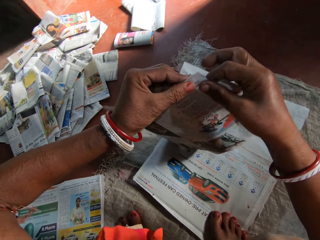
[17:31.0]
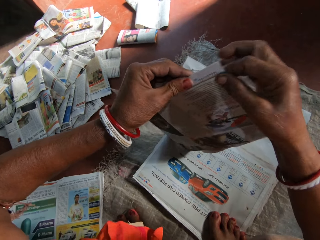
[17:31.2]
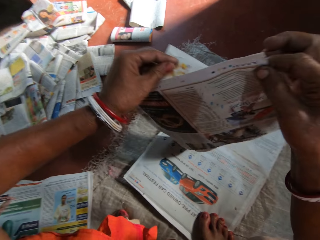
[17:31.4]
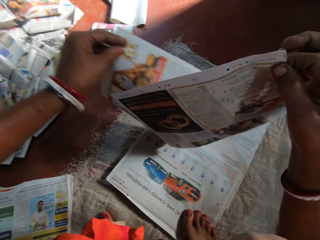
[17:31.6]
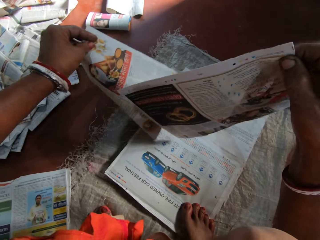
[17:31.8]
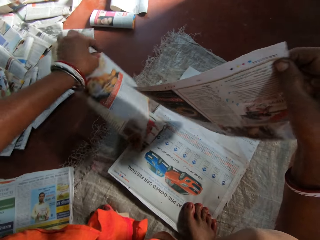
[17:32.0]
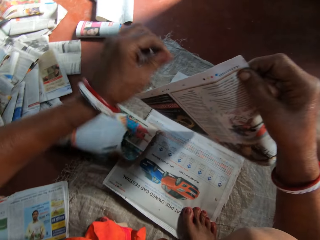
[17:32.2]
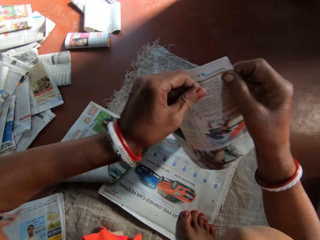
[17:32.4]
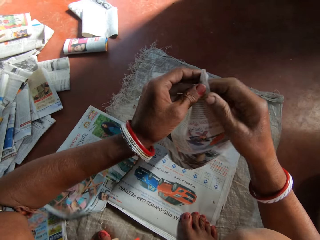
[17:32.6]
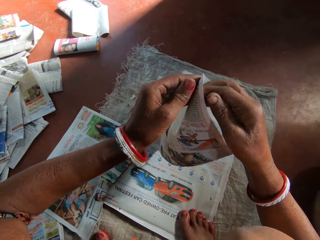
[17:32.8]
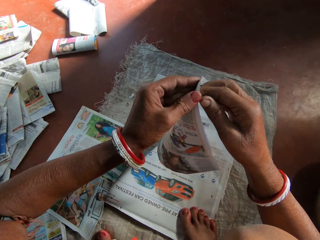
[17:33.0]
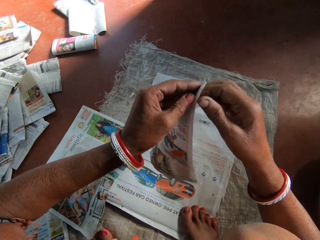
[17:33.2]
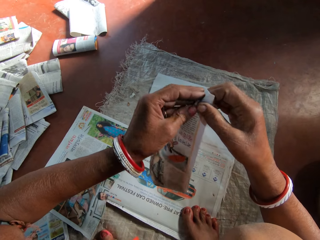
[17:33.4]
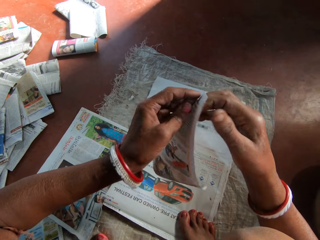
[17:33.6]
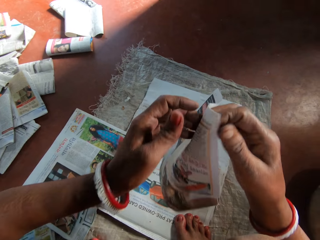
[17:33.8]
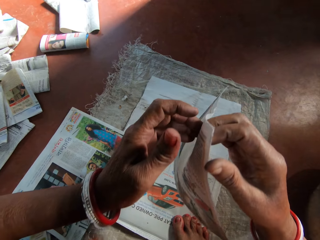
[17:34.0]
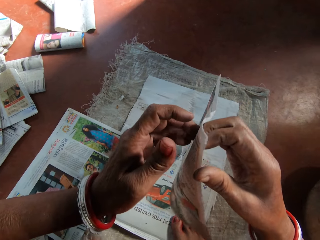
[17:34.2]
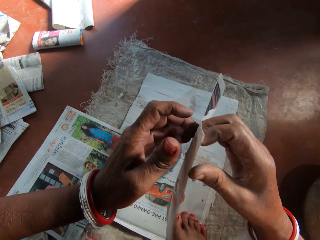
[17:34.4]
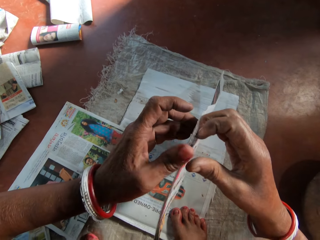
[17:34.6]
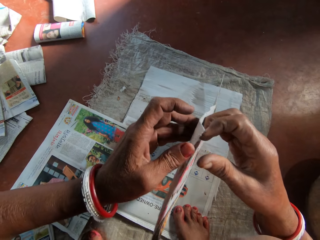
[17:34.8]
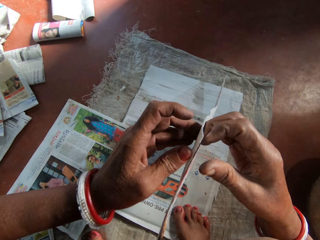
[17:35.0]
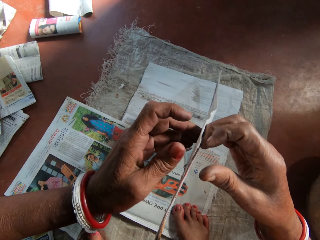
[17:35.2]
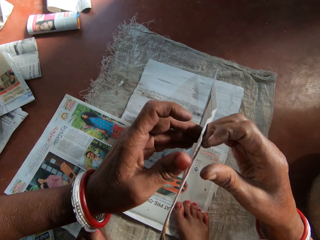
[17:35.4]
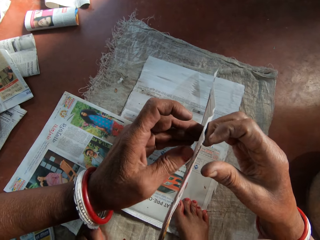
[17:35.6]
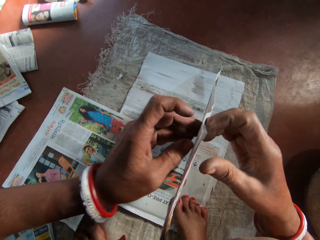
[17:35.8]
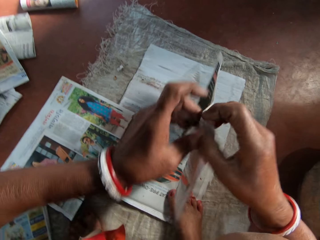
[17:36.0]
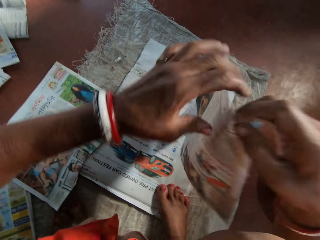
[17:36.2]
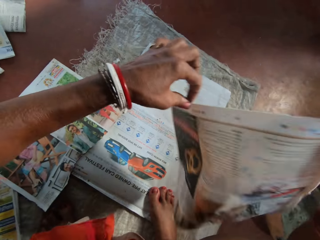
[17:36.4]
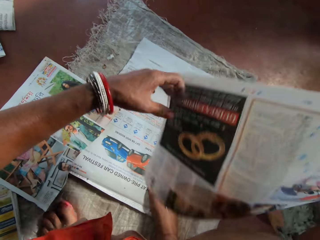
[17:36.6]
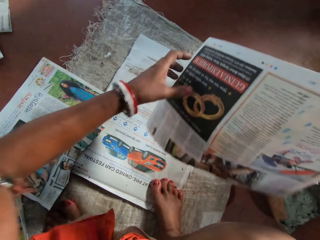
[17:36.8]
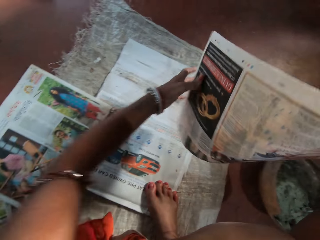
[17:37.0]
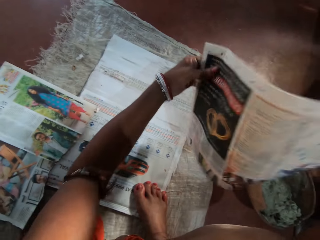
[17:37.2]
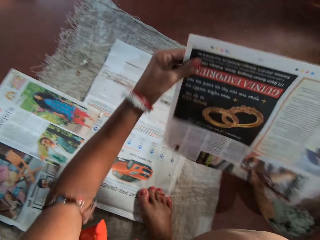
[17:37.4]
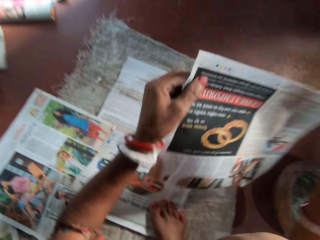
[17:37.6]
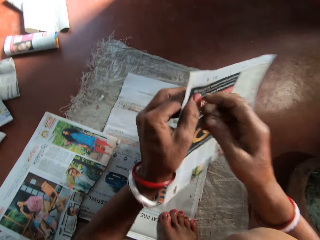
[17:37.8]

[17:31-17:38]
The camera wearer drops the paper in her left hand on the floor. She moves her left hand on the newspapers.
